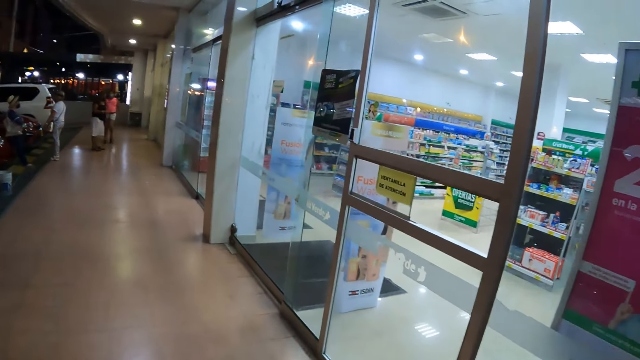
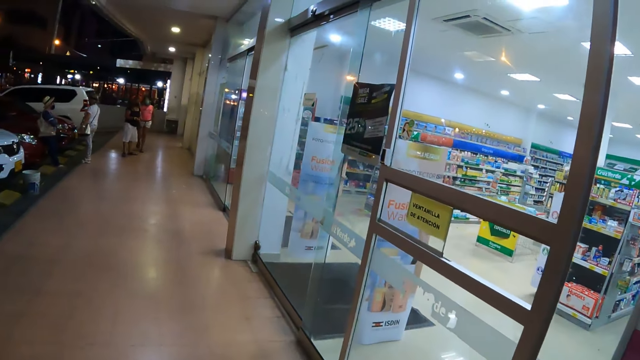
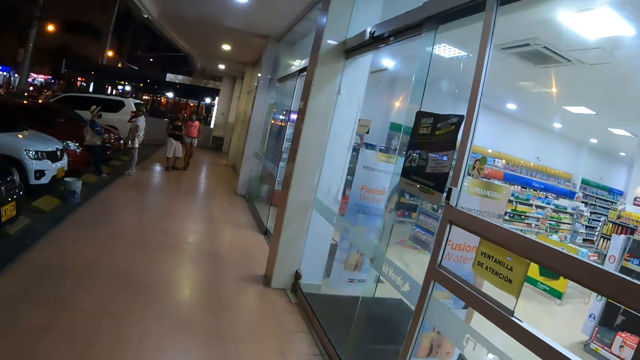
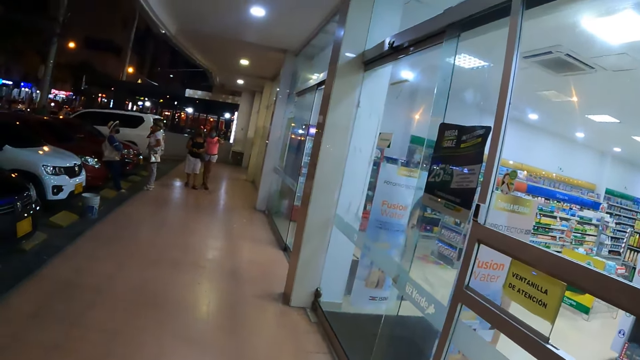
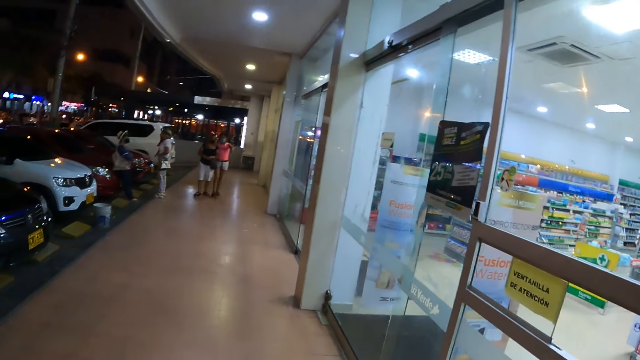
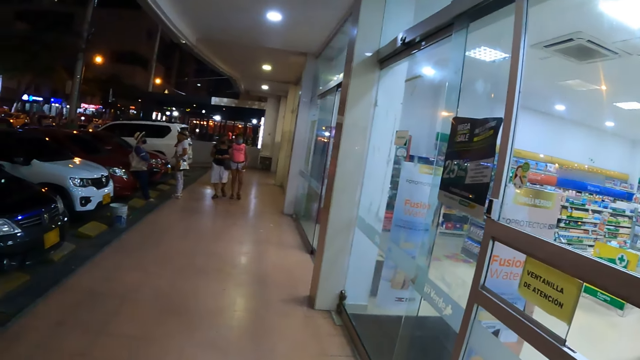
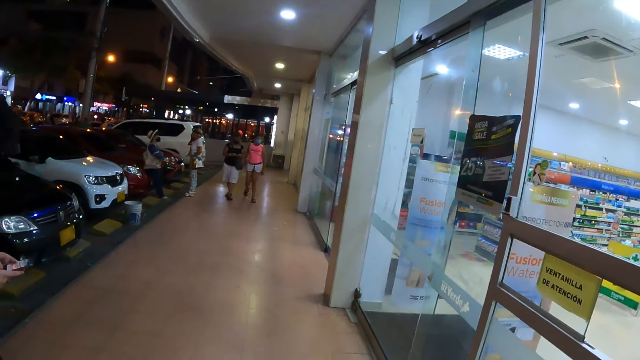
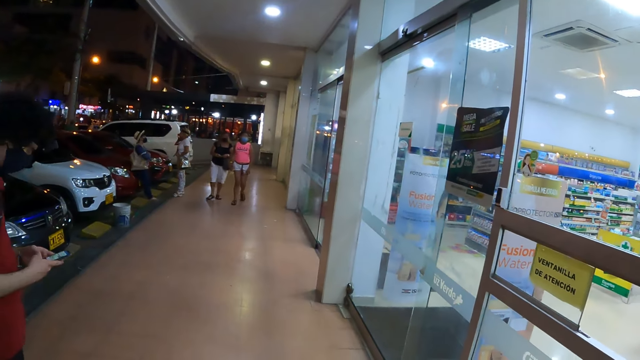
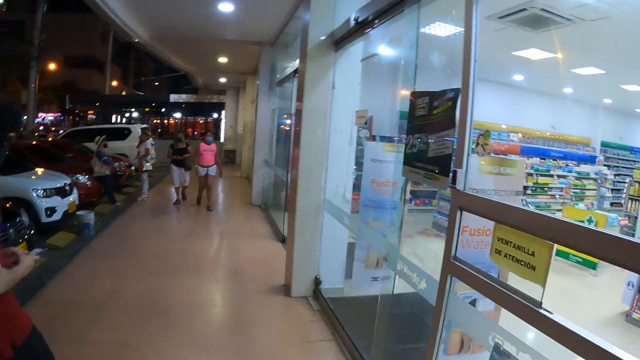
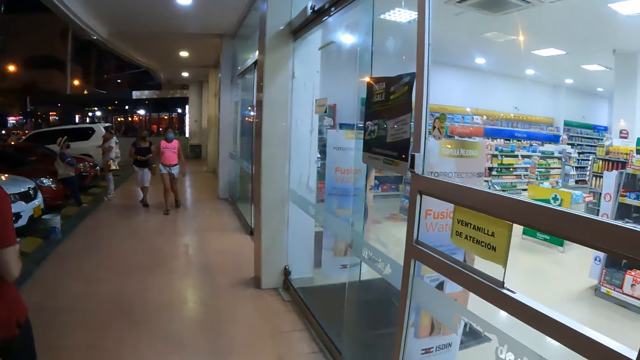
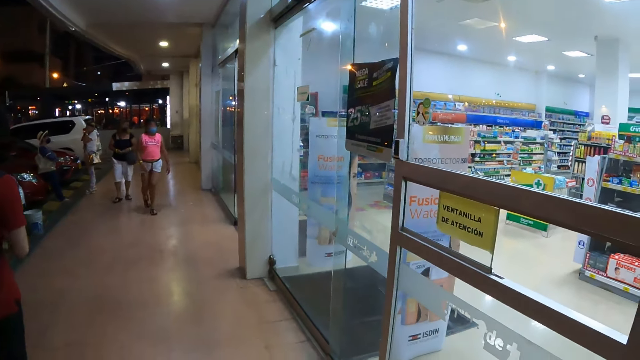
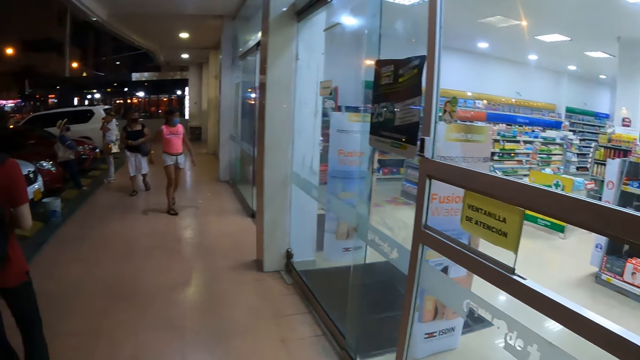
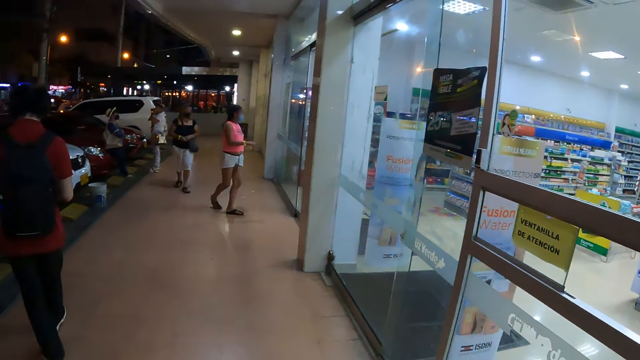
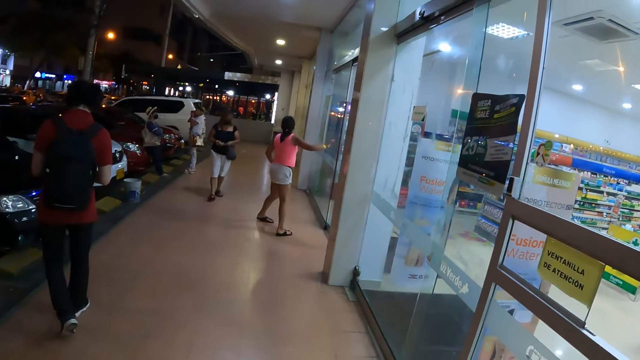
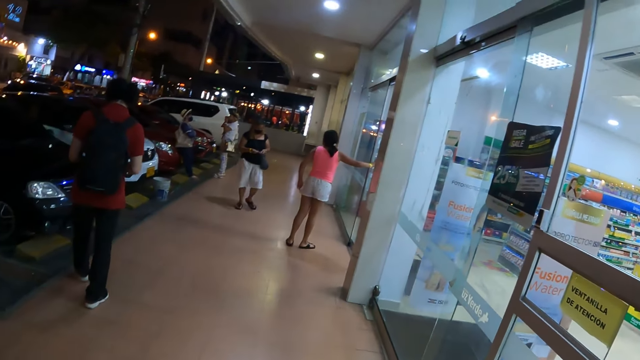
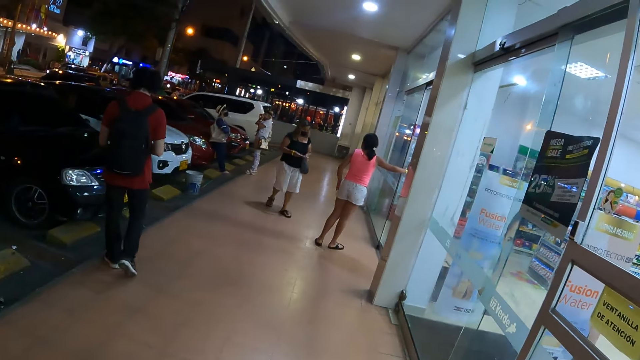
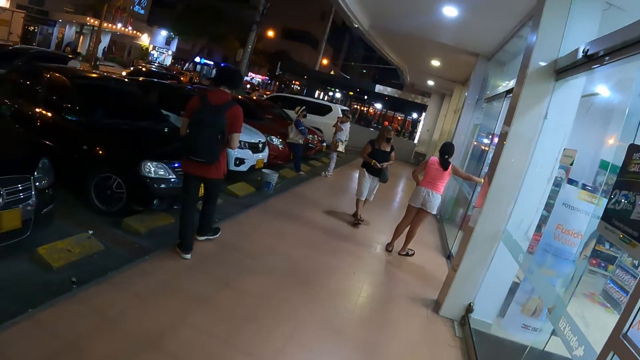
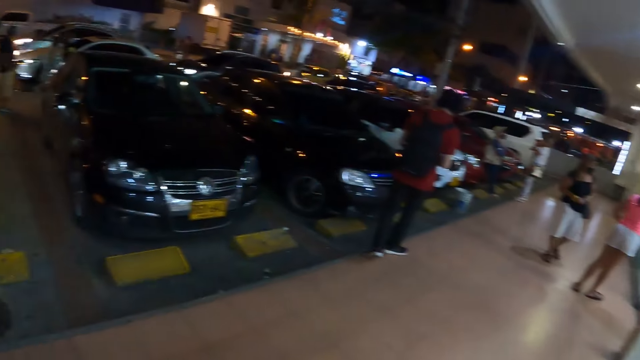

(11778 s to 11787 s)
The camera wearer looks around.

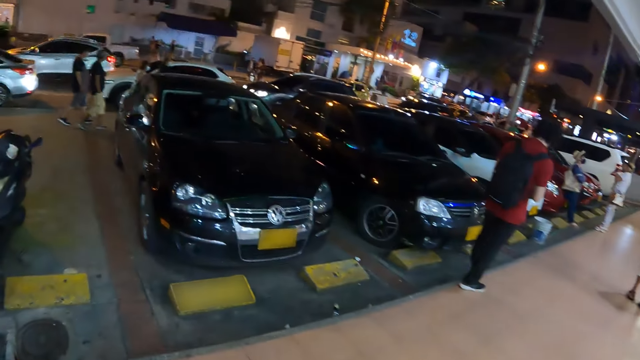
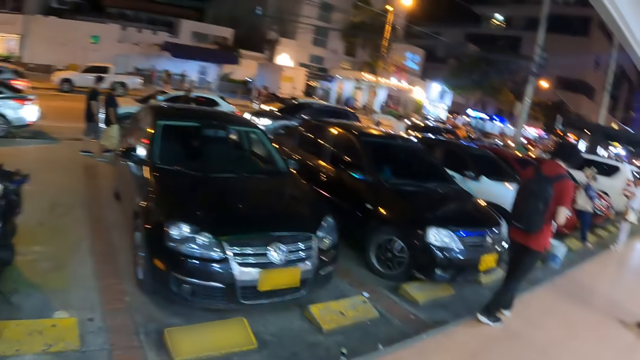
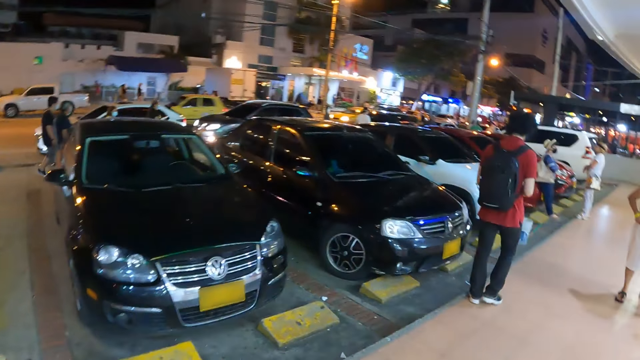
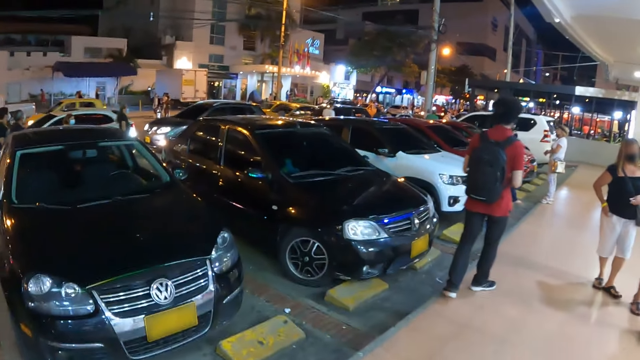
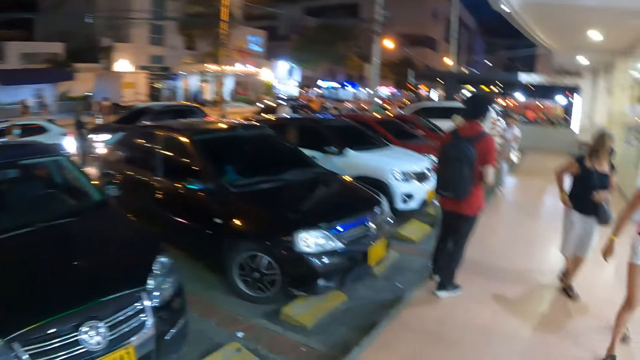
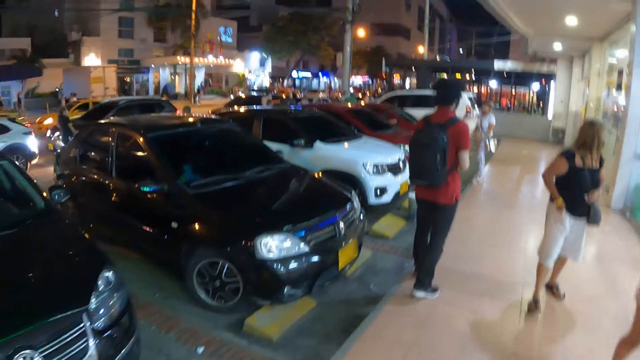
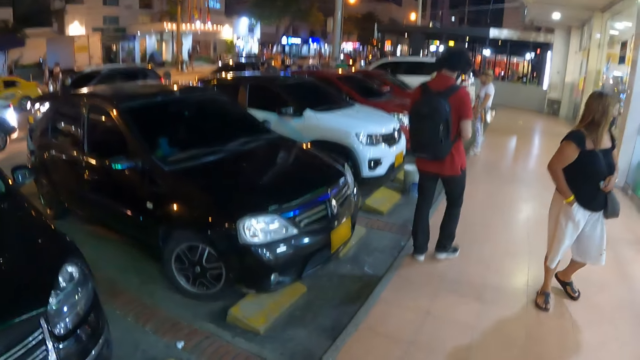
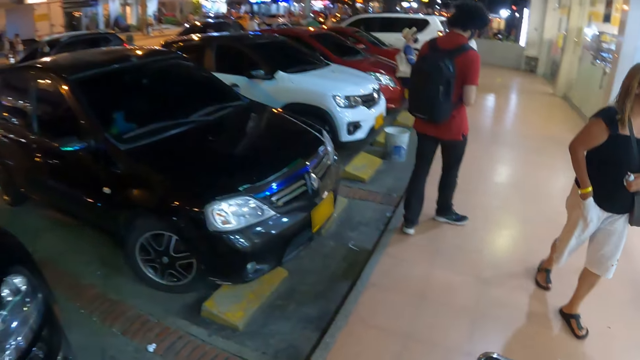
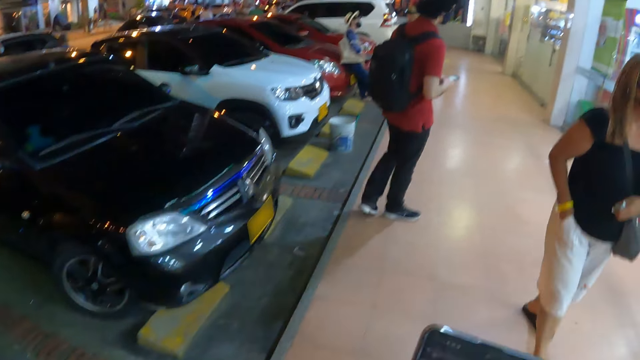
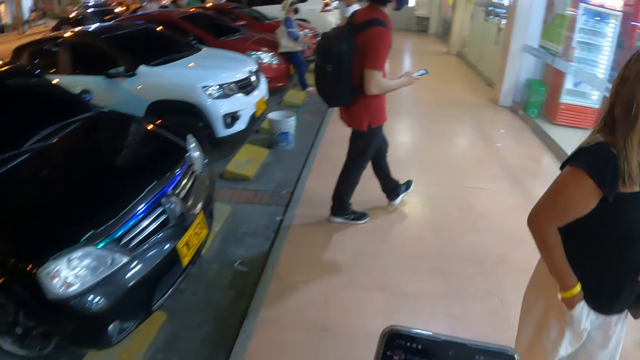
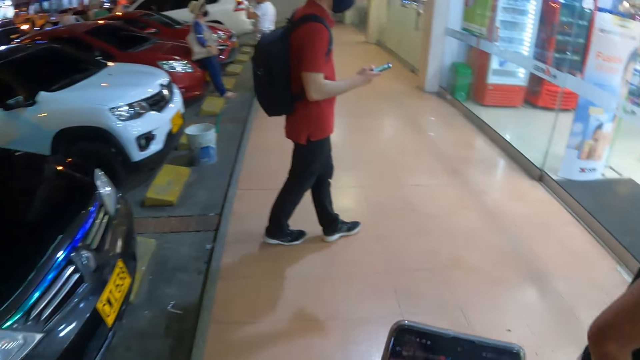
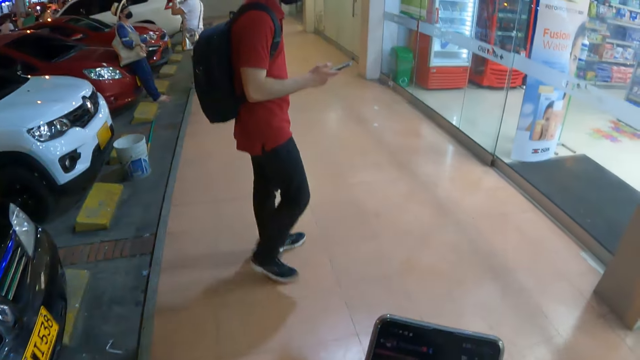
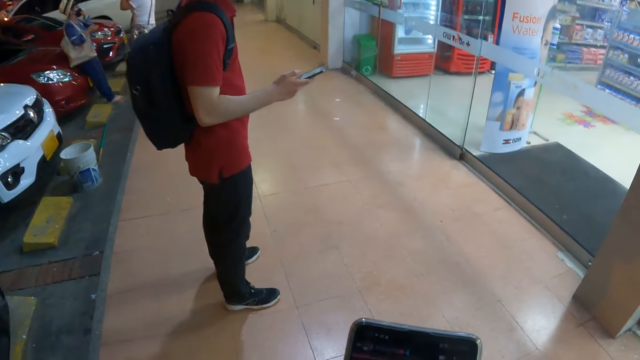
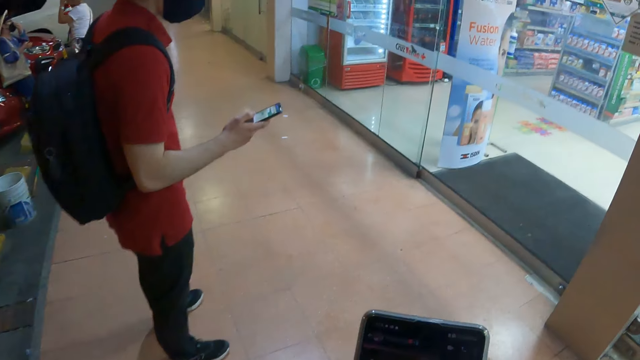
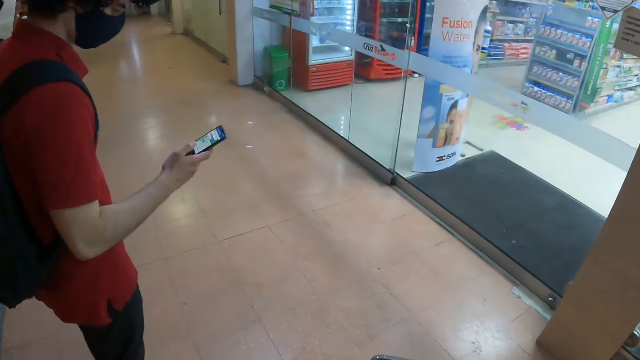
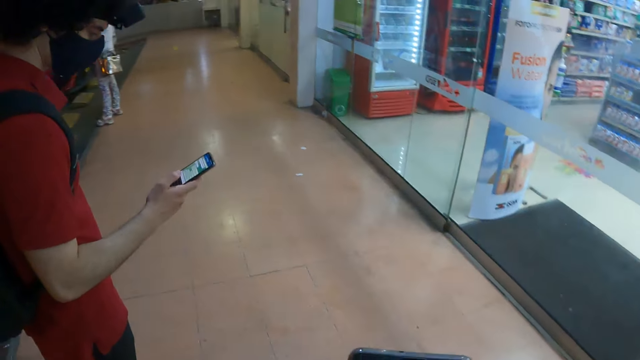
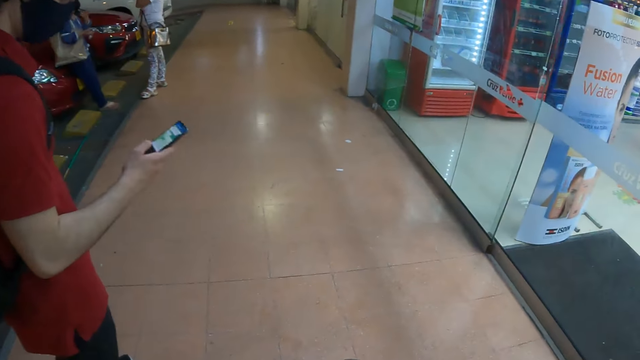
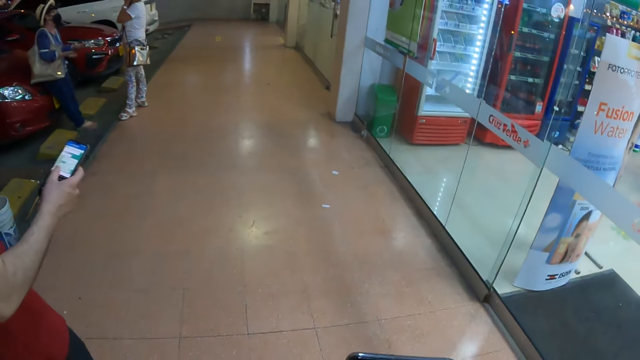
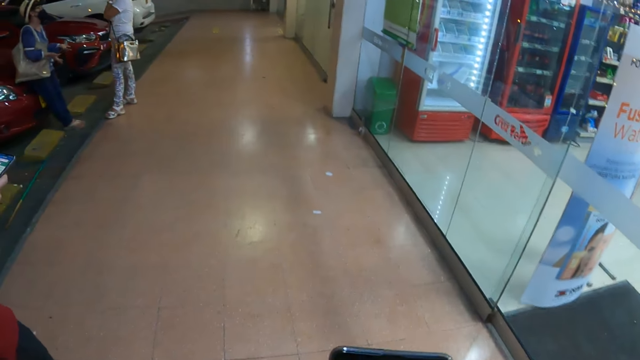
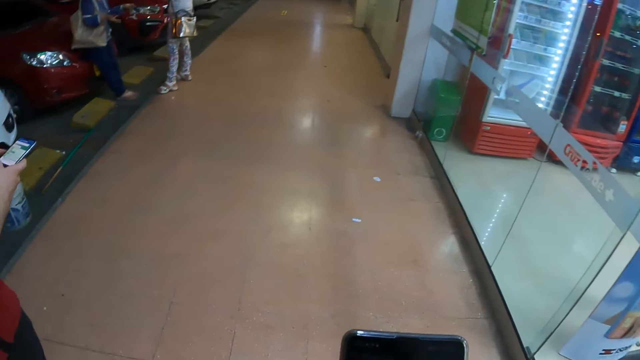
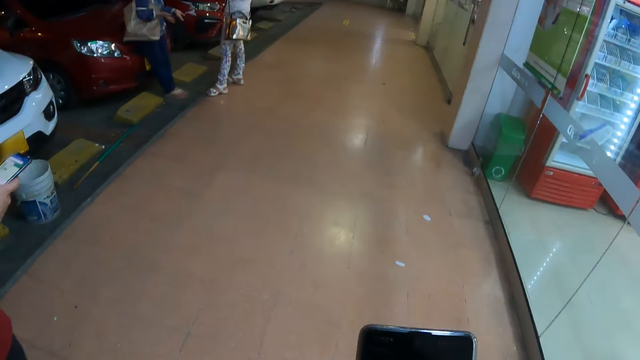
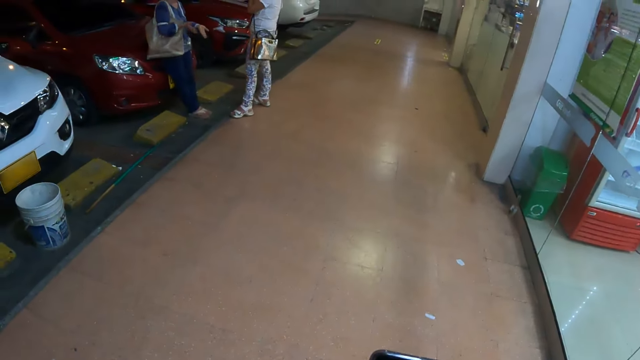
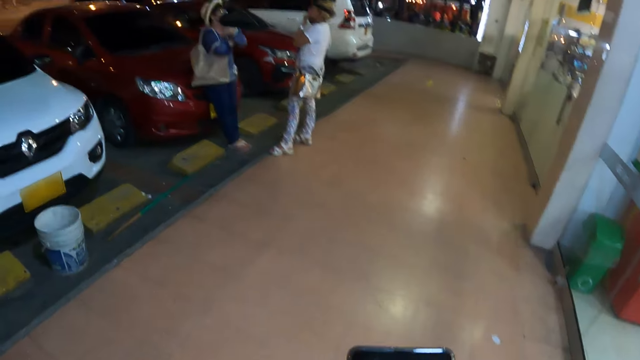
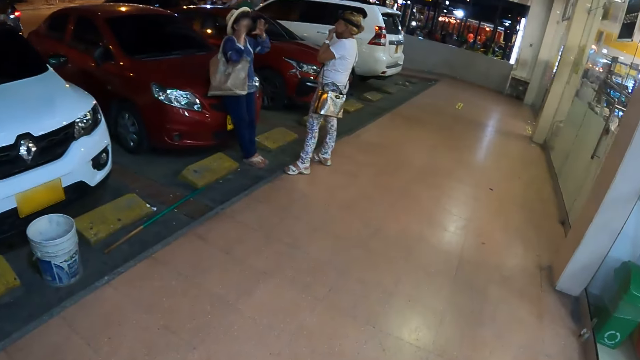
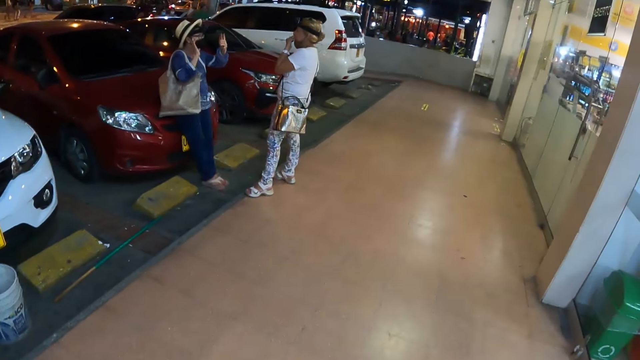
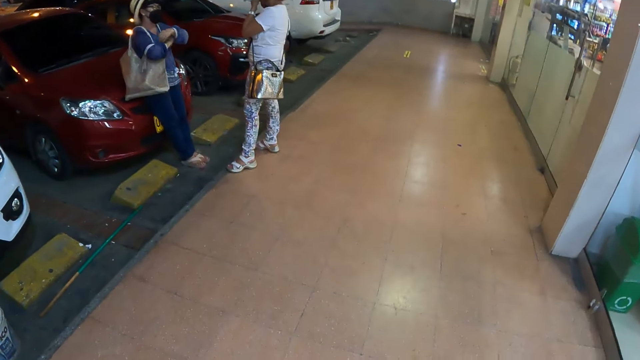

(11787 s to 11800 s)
The camera wearer walks around. A person stands on a supermarket veranda and uses a smartphone. The camera wearer uses a smartphone. They meander on the supermarket veranda.
